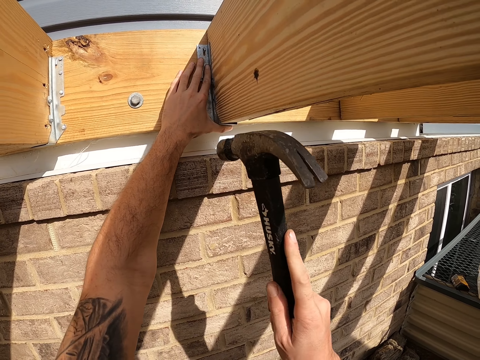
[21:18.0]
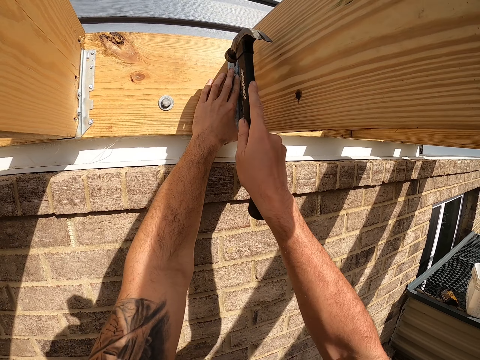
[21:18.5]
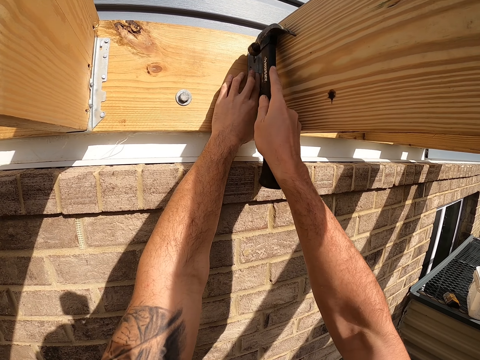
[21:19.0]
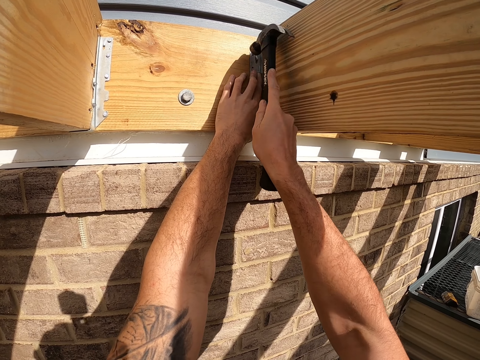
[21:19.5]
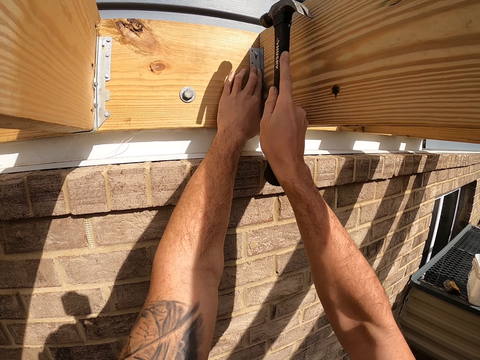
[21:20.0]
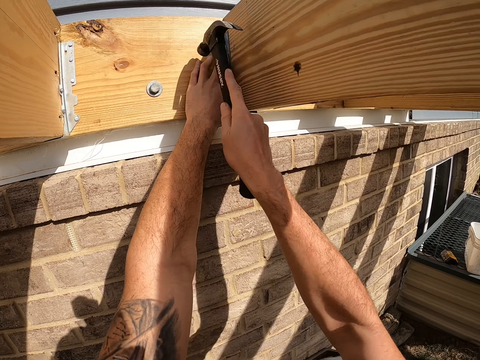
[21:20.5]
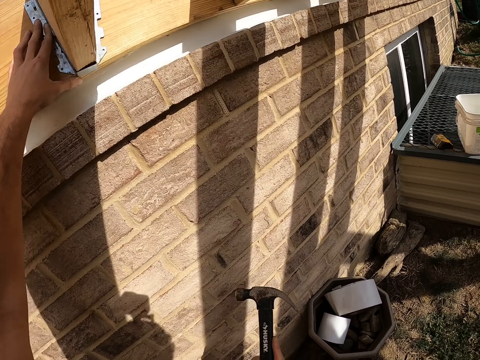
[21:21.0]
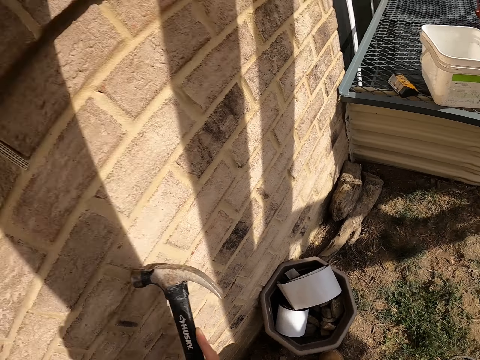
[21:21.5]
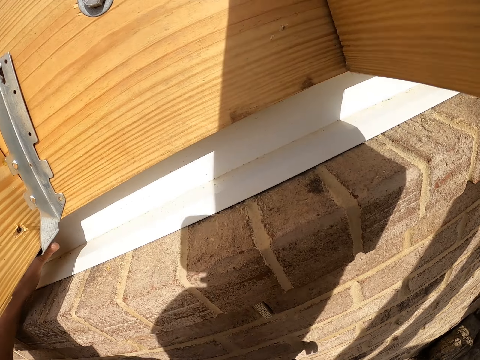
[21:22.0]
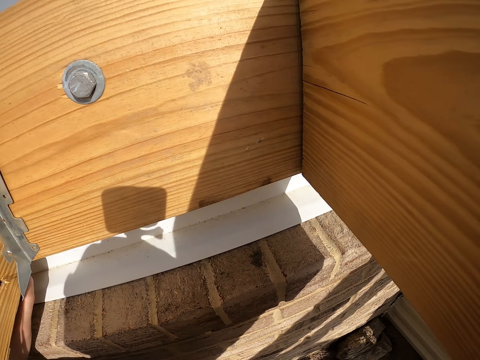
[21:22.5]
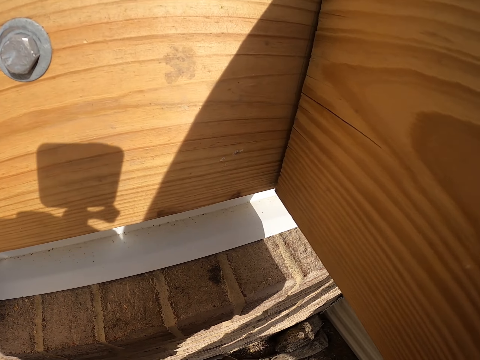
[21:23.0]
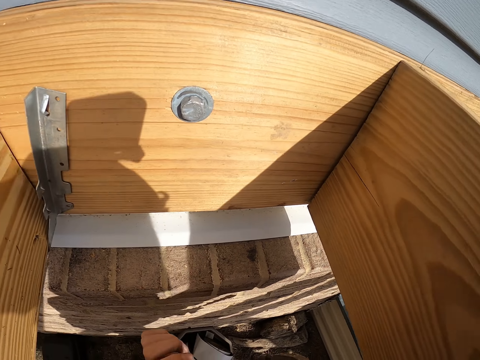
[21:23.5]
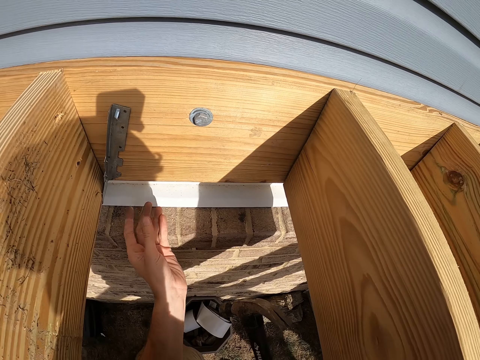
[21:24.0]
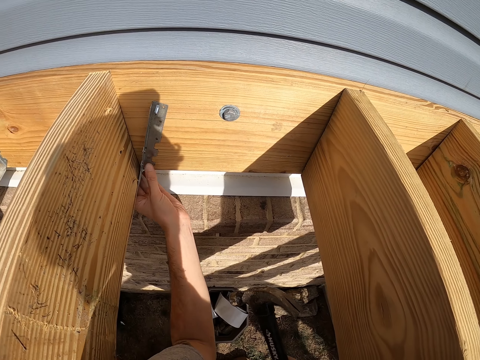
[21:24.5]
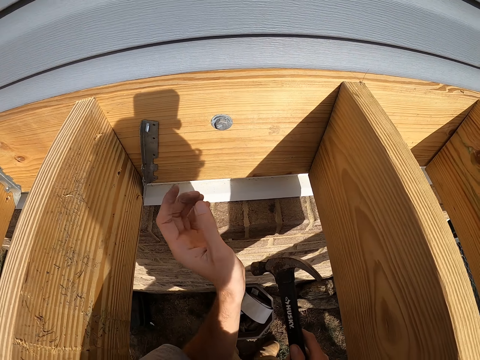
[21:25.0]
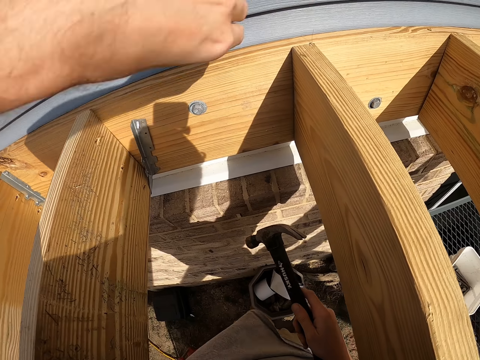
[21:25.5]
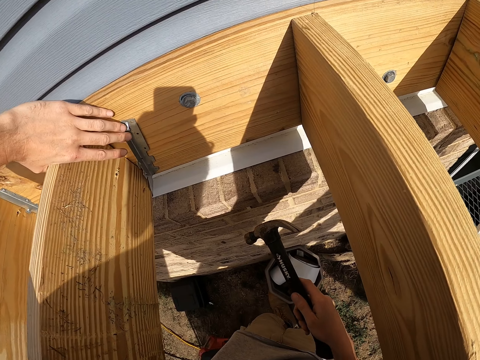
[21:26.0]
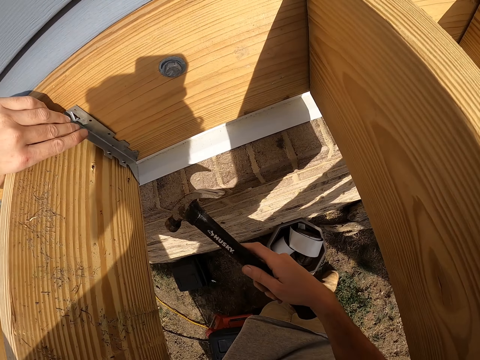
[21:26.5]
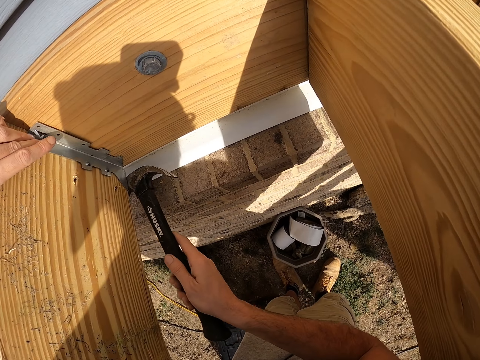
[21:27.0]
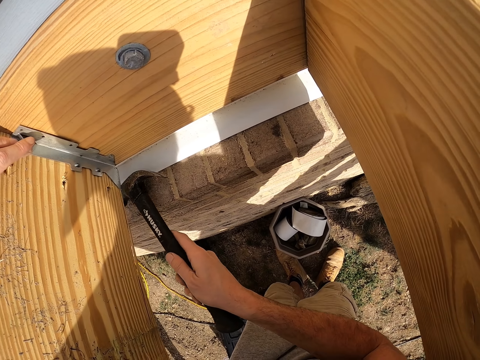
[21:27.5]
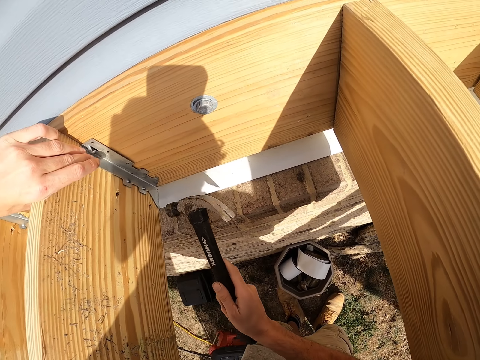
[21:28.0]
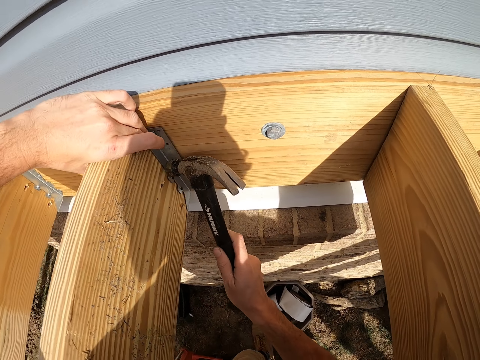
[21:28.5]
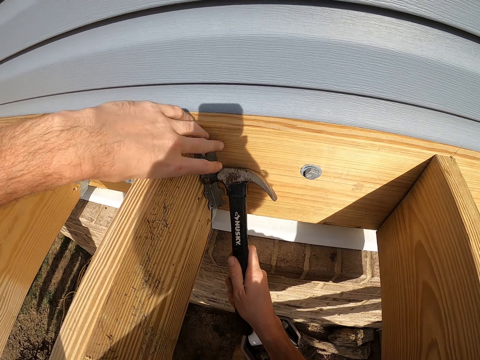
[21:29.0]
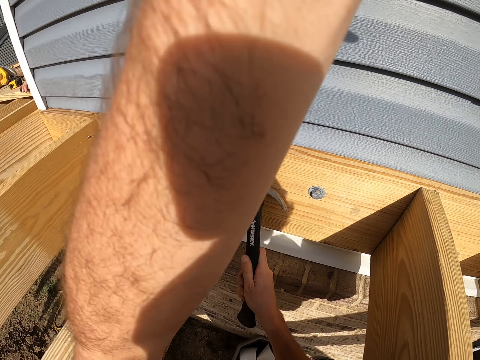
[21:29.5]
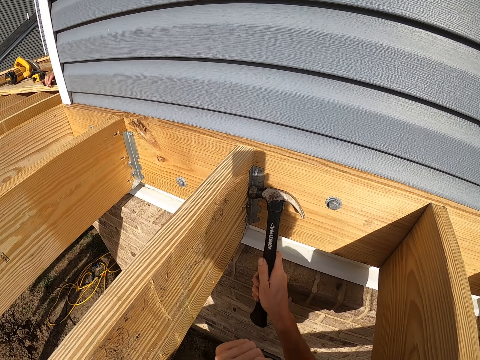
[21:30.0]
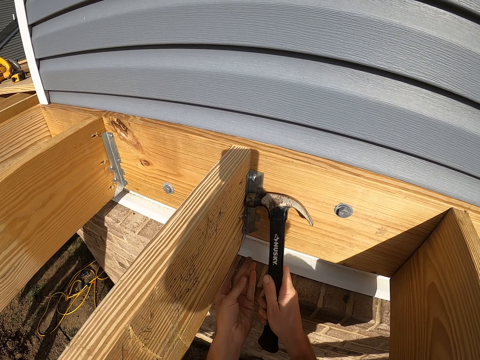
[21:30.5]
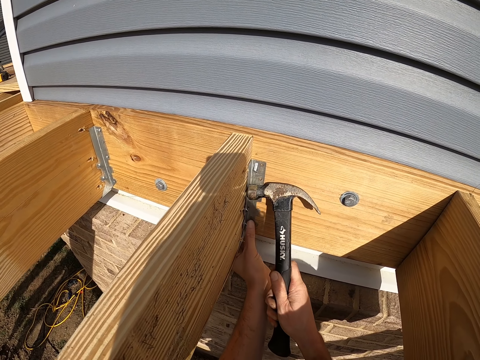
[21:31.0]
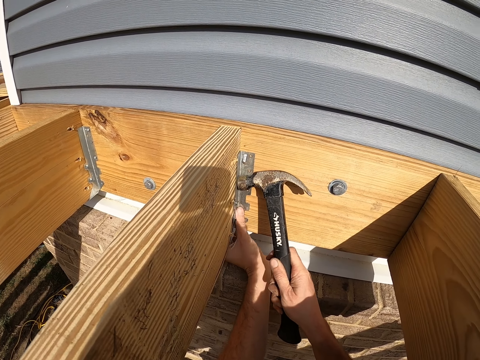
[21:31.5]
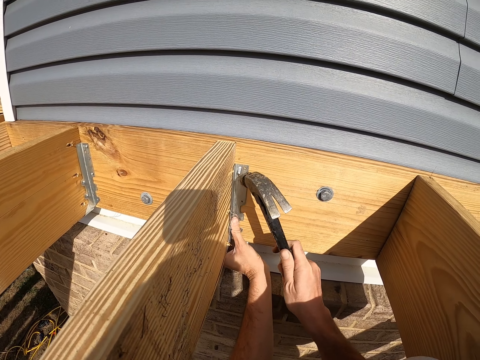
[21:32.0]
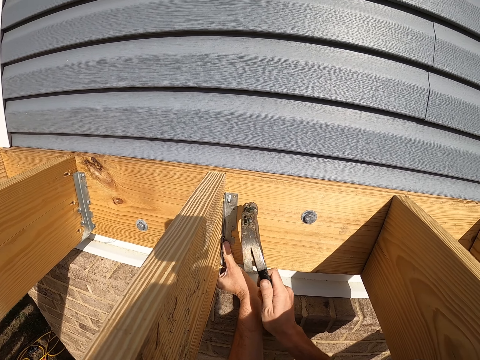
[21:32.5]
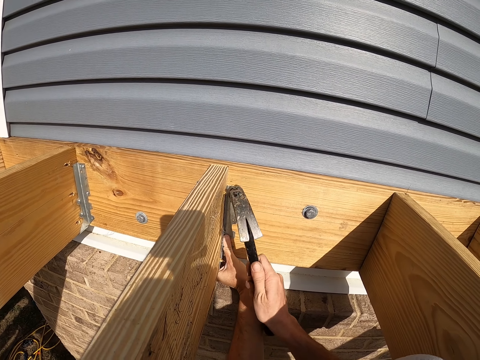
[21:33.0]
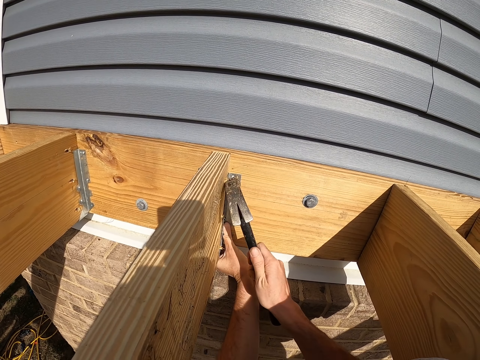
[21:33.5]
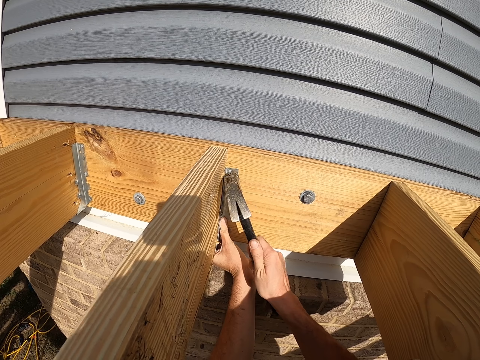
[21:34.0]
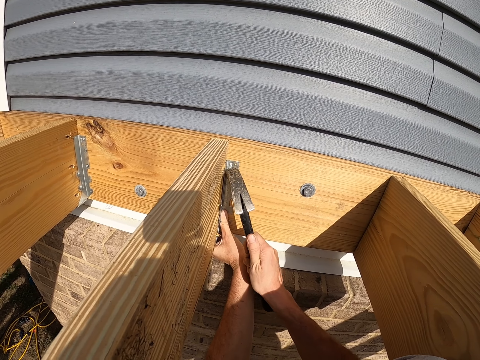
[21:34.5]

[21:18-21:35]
The camera wearer lifts a hammer. They hit the hinge or metal on the wood with the hammer. They move the hammer and look around. They look at the wood. They move the left hand. They touch the metal. They lift the left hand. They push the metal on the wood. They move the hammer. They hit the metal with the hammer. They lift the hammer. They press the metal with the hammer. They move the left hand. They touch the metal with the left hand. They hit the metal with the hammer.

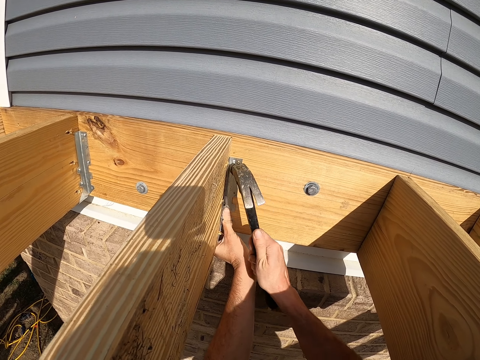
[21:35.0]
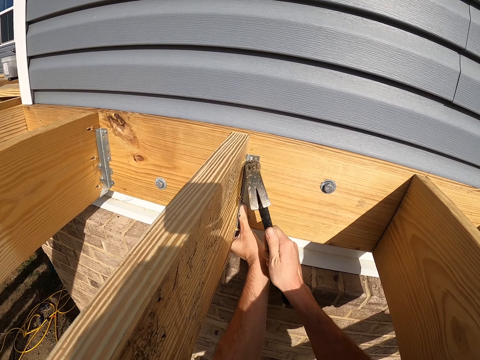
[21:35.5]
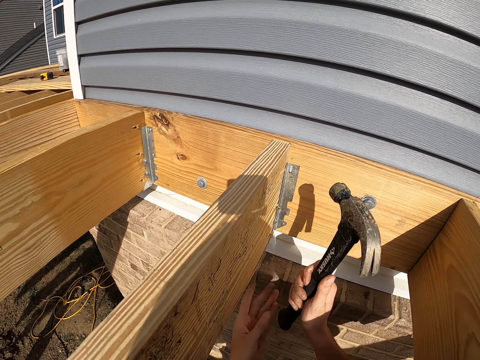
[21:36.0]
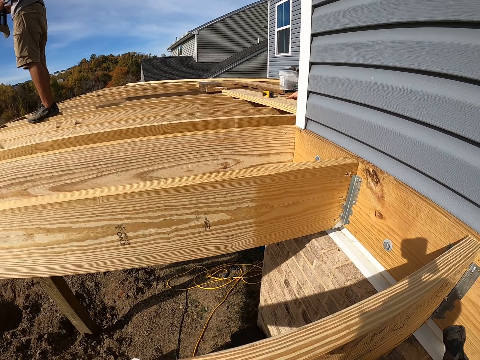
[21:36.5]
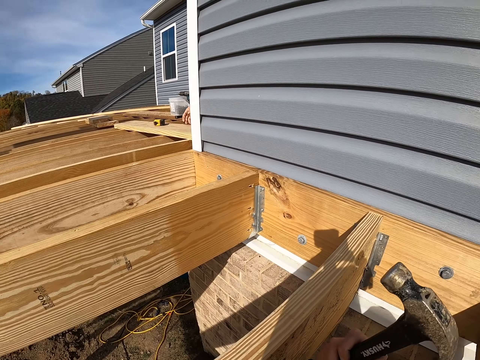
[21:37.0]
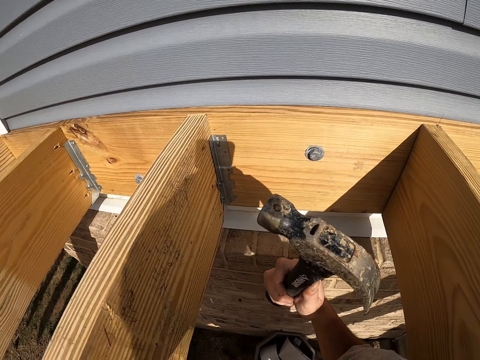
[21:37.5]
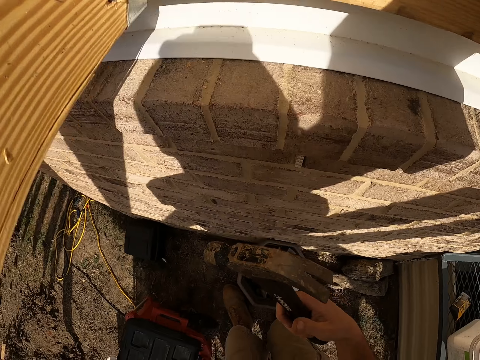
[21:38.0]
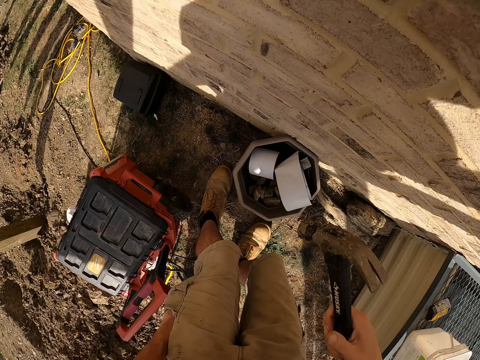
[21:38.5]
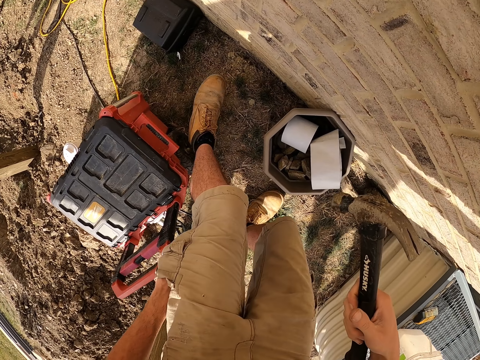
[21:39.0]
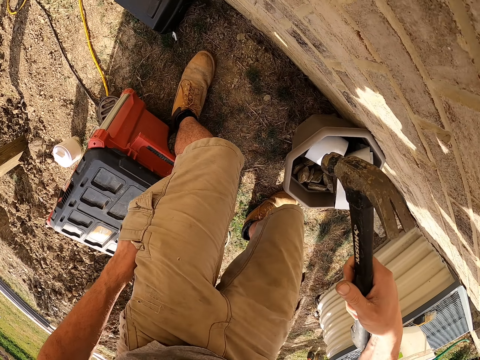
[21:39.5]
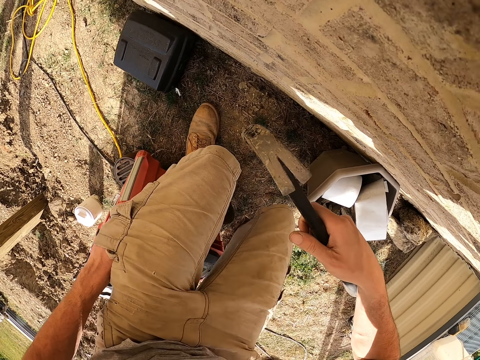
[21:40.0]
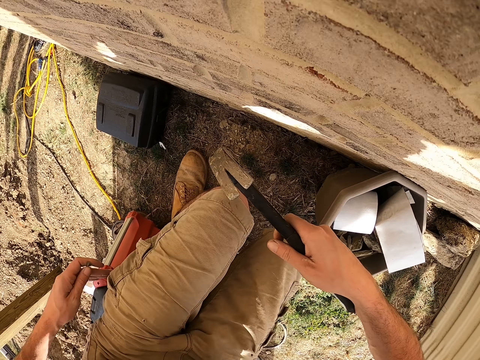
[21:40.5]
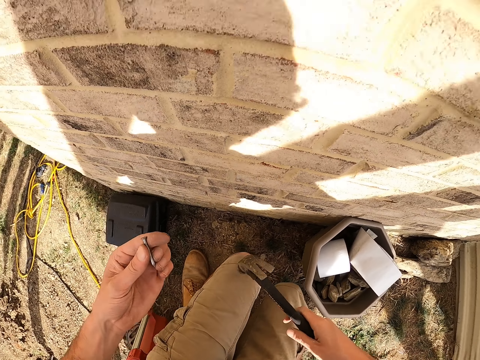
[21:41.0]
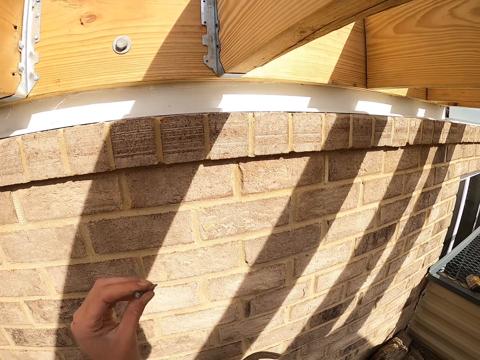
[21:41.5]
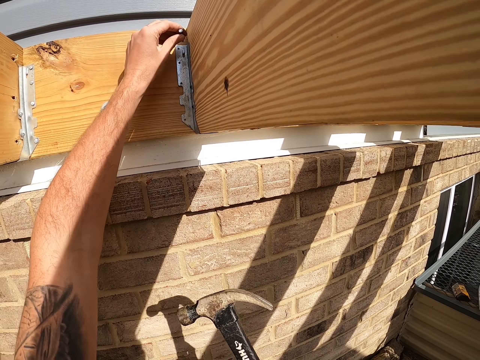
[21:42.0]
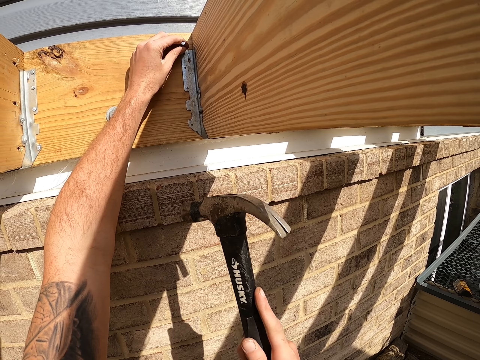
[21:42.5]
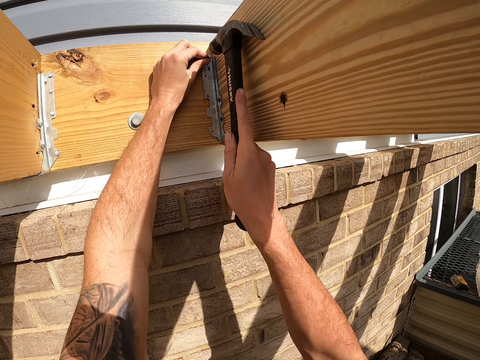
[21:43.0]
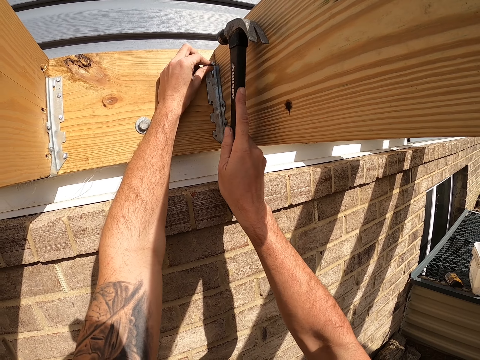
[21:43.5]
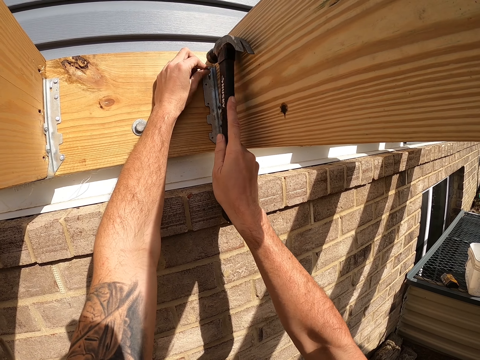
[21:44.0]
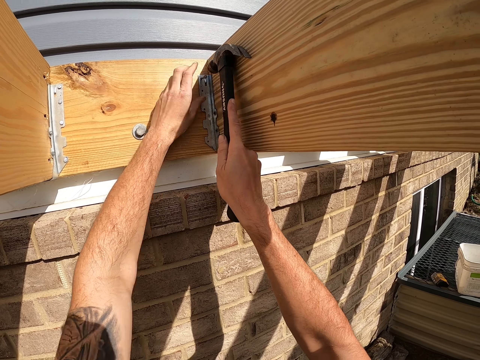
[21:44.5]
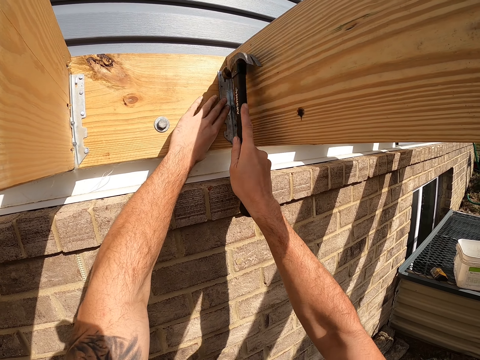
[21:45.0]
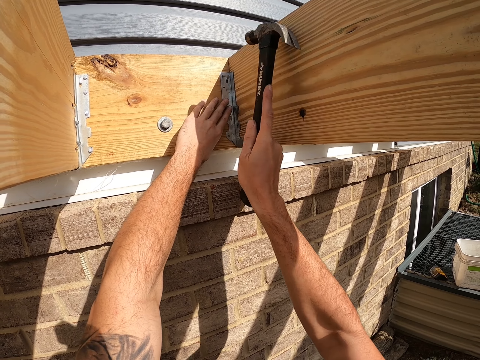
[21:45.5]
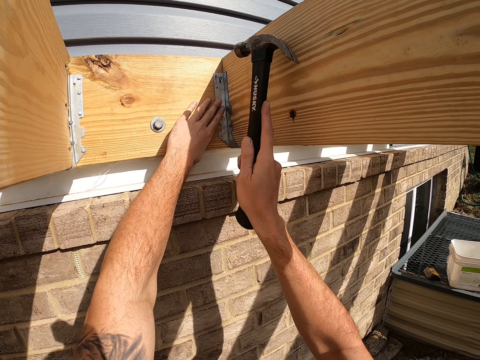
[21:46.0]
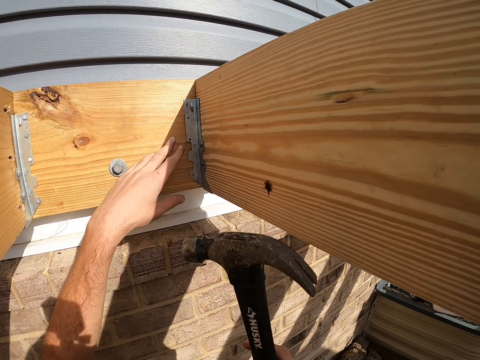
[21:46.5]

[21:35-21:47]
The camera wearer looks around. He moves the hammer, makes a step, and removes a nail from his pocket. He lifts the nail and places the nail on the wood. He lifts the hammer and hits the nail on the hinge with the hammer. He moves the left hand and hits the nail with the hammer.
